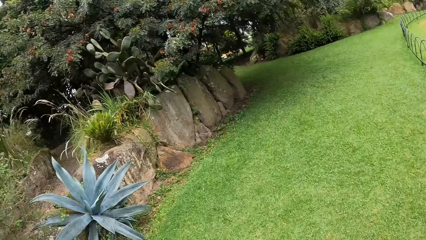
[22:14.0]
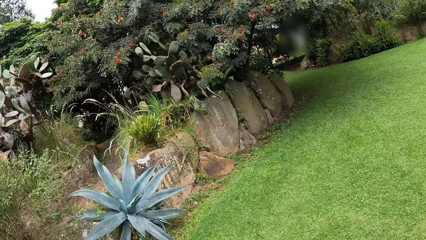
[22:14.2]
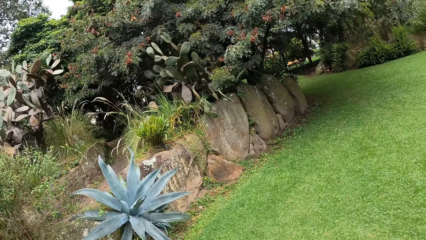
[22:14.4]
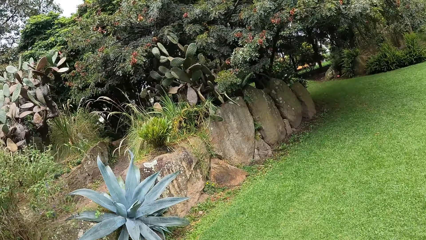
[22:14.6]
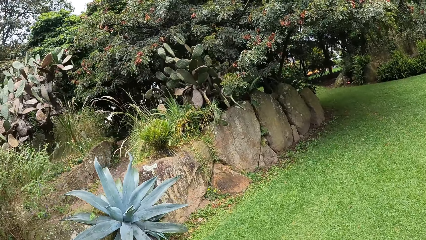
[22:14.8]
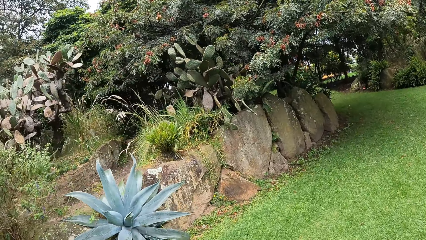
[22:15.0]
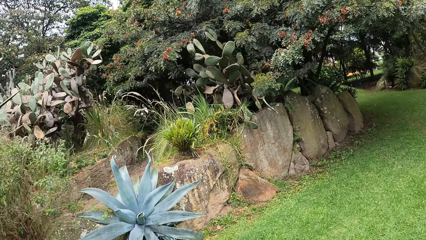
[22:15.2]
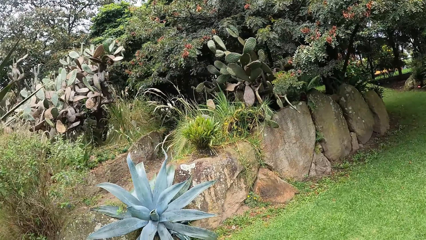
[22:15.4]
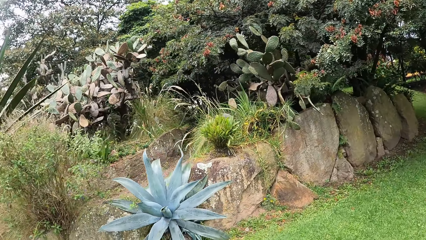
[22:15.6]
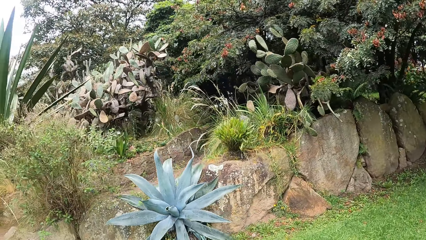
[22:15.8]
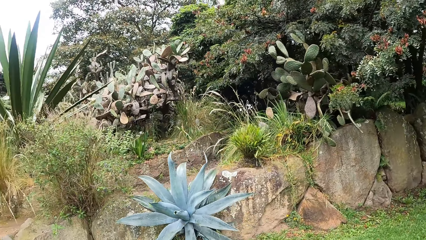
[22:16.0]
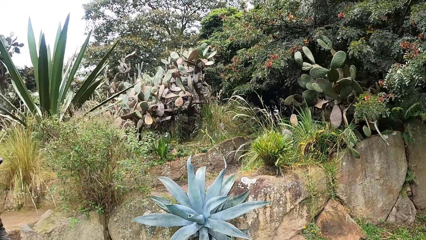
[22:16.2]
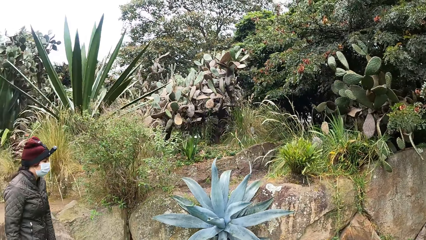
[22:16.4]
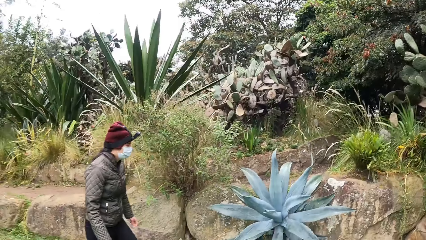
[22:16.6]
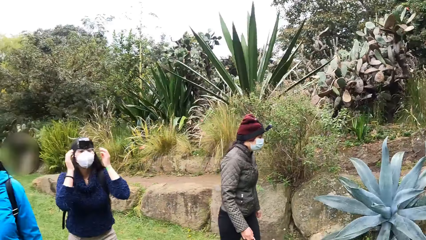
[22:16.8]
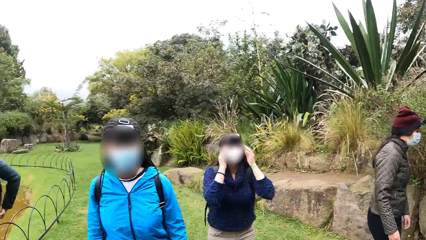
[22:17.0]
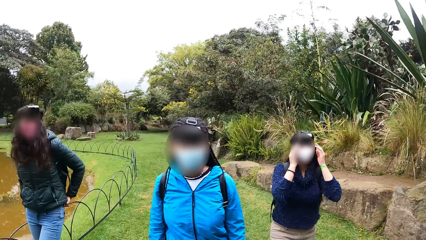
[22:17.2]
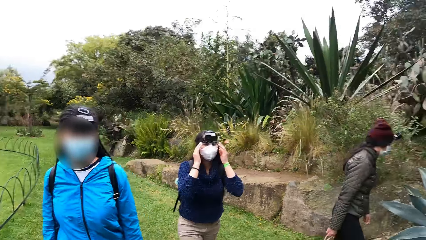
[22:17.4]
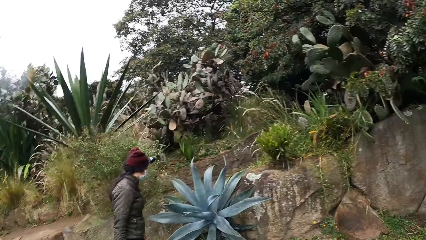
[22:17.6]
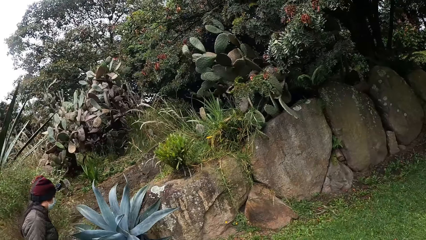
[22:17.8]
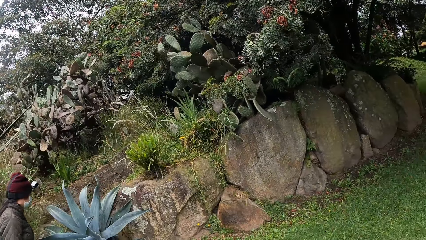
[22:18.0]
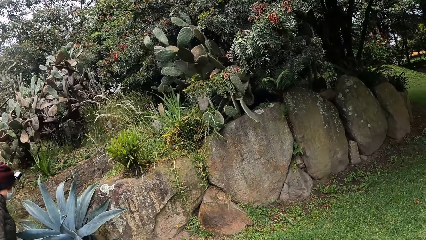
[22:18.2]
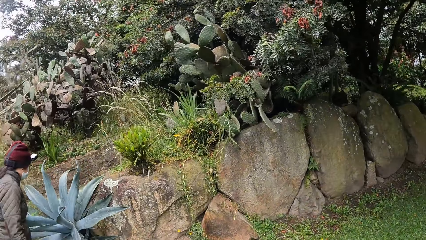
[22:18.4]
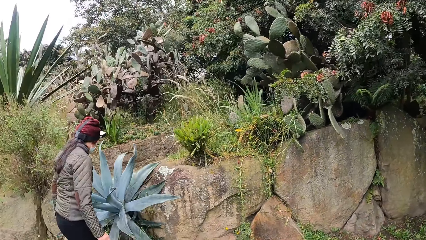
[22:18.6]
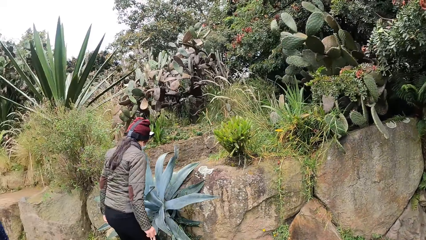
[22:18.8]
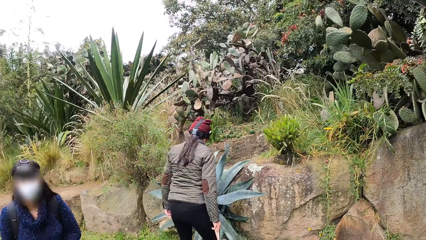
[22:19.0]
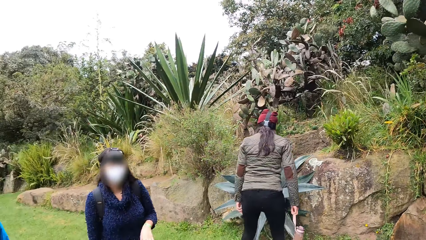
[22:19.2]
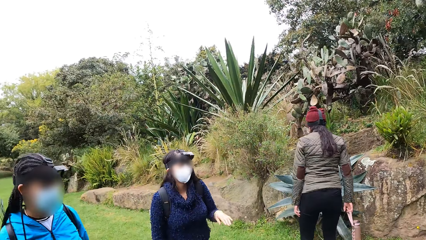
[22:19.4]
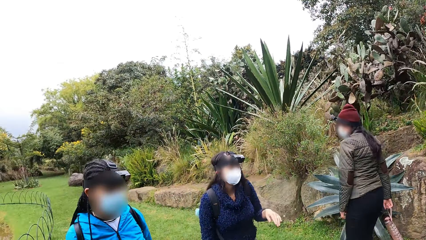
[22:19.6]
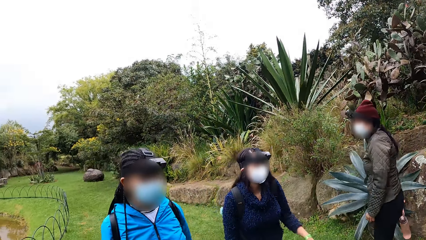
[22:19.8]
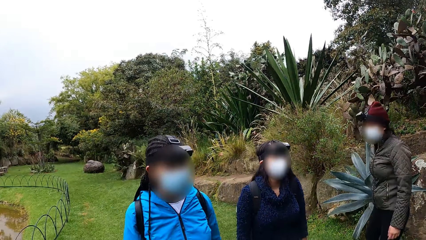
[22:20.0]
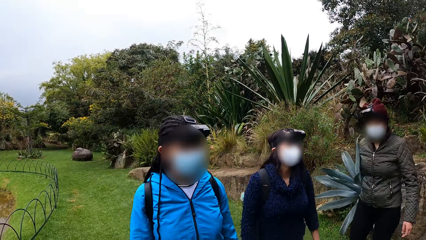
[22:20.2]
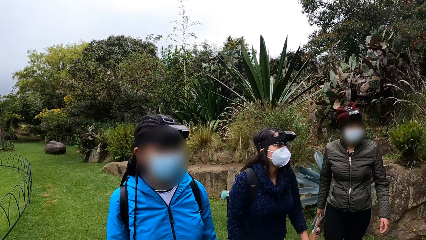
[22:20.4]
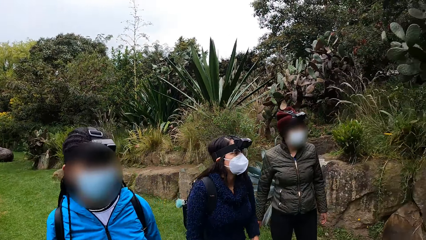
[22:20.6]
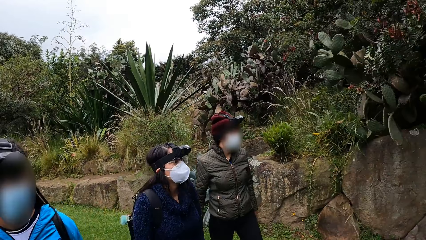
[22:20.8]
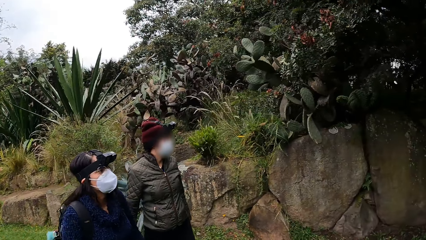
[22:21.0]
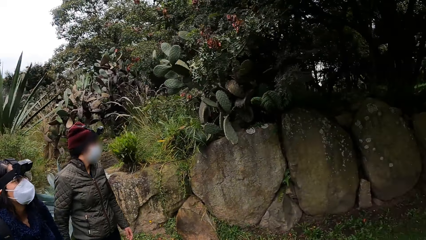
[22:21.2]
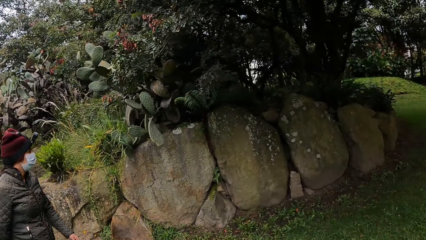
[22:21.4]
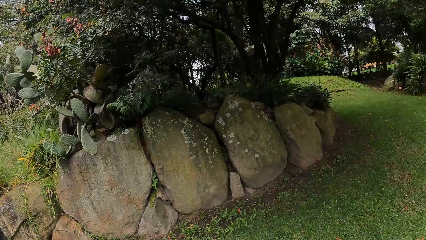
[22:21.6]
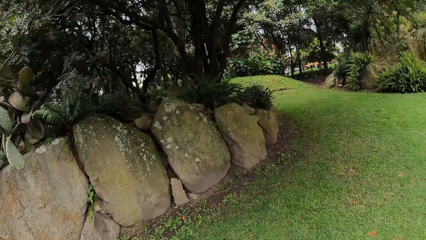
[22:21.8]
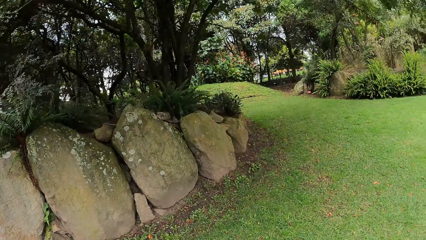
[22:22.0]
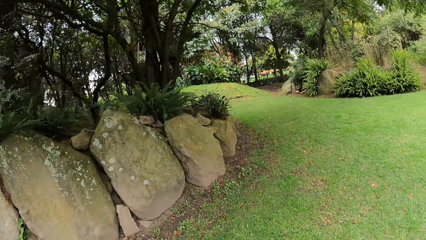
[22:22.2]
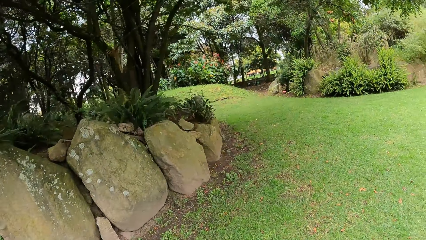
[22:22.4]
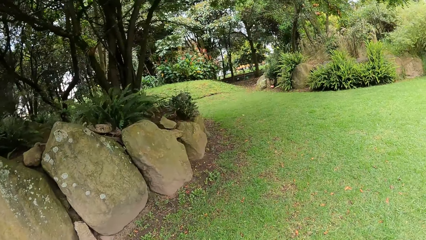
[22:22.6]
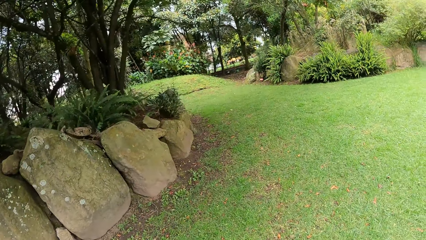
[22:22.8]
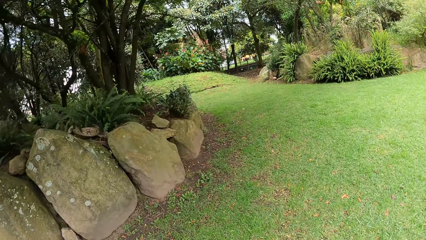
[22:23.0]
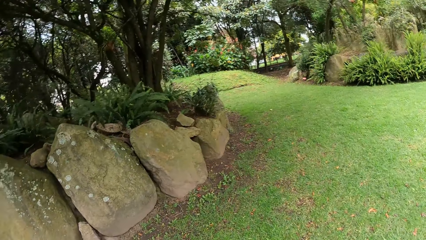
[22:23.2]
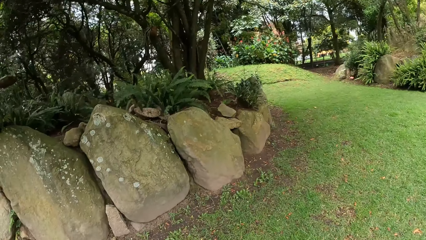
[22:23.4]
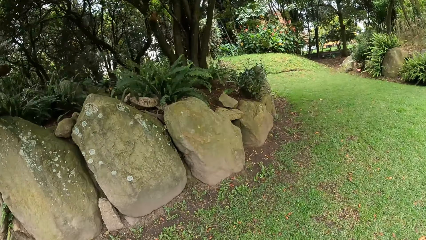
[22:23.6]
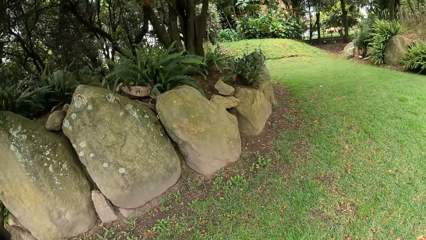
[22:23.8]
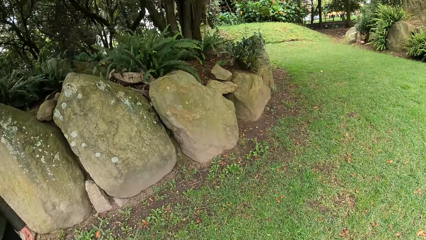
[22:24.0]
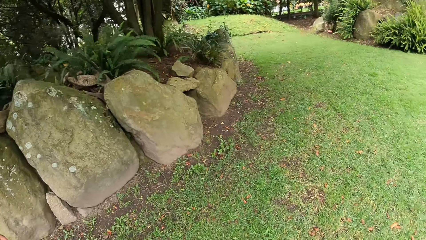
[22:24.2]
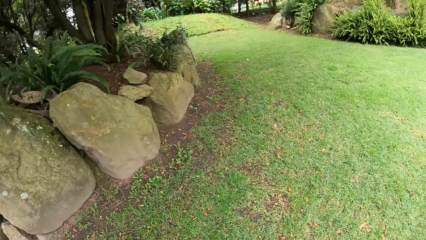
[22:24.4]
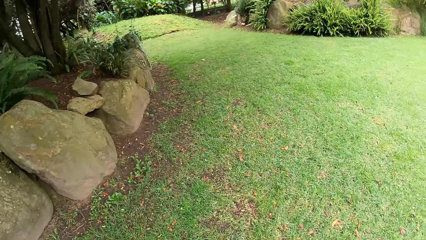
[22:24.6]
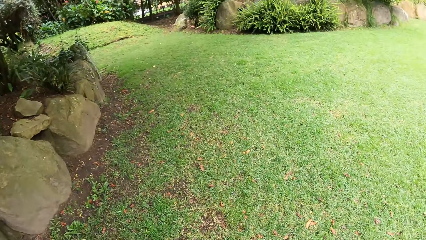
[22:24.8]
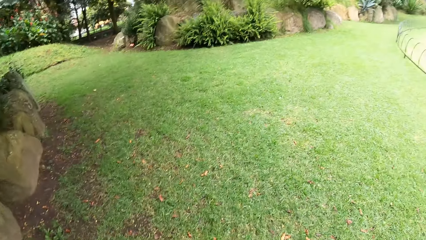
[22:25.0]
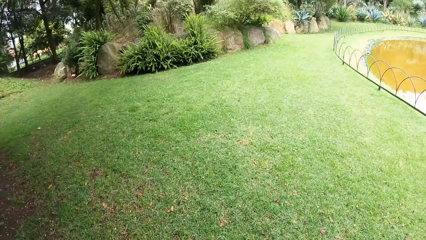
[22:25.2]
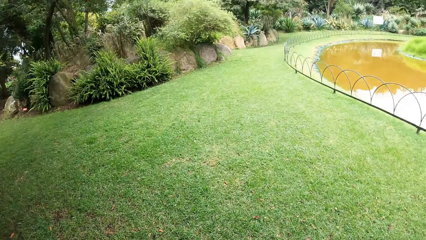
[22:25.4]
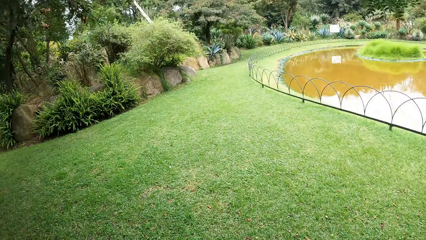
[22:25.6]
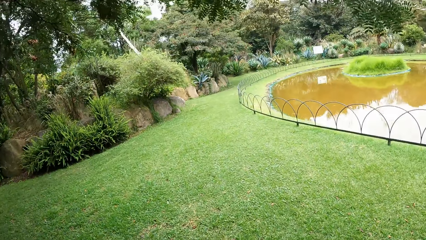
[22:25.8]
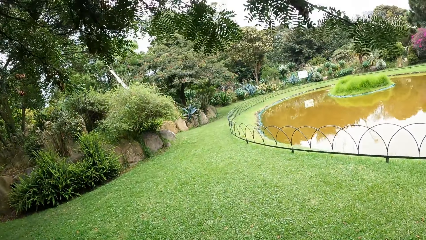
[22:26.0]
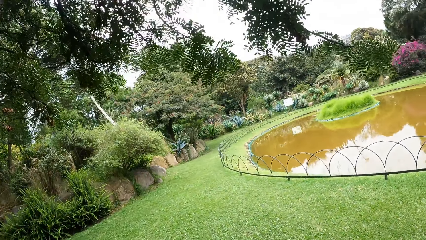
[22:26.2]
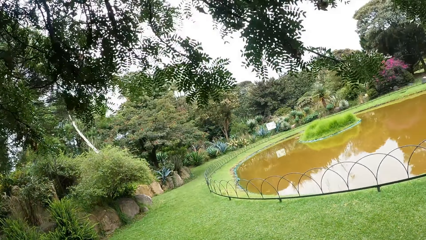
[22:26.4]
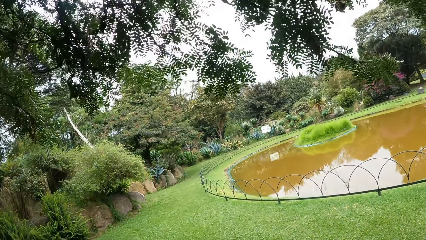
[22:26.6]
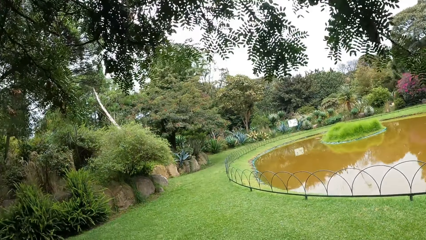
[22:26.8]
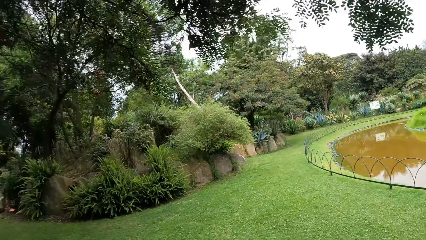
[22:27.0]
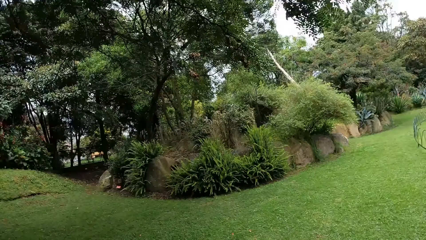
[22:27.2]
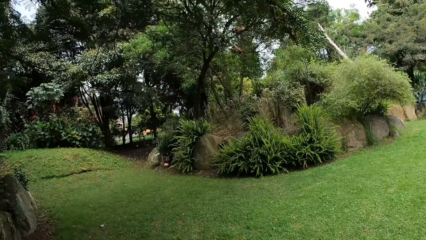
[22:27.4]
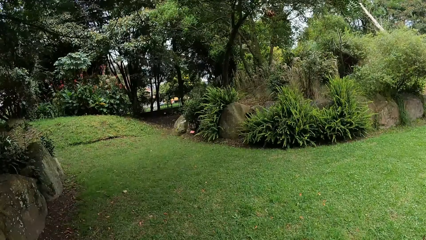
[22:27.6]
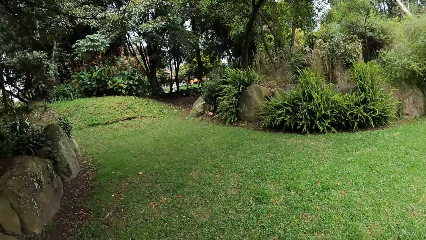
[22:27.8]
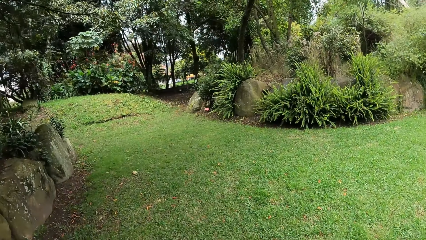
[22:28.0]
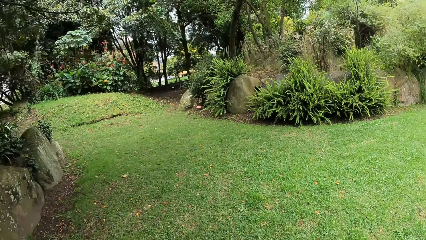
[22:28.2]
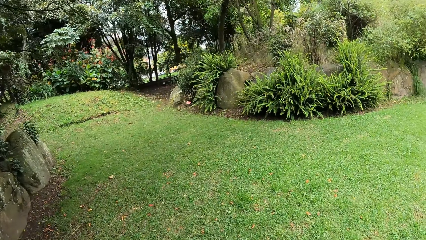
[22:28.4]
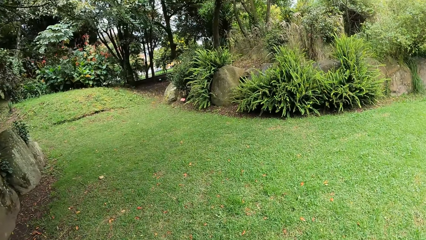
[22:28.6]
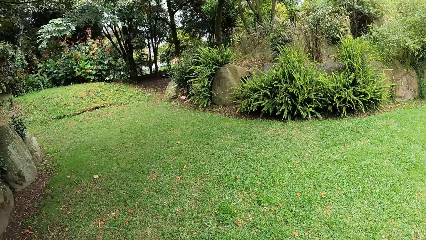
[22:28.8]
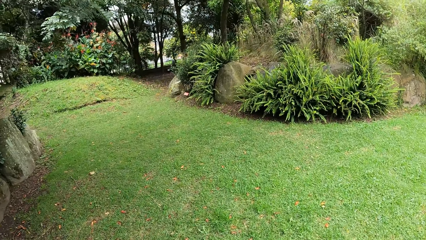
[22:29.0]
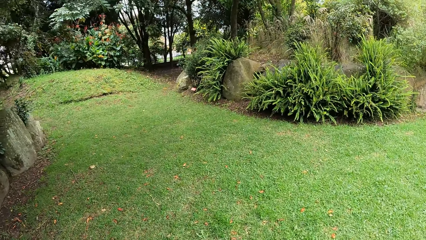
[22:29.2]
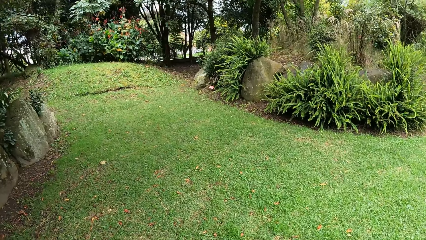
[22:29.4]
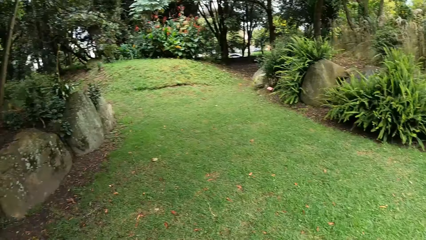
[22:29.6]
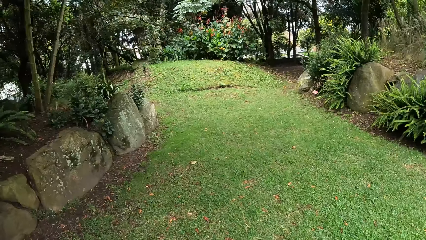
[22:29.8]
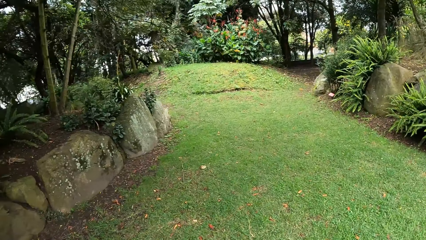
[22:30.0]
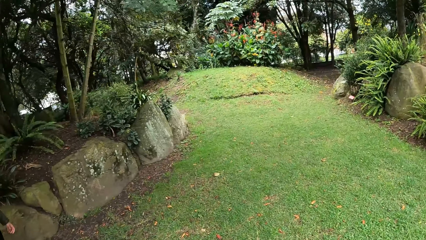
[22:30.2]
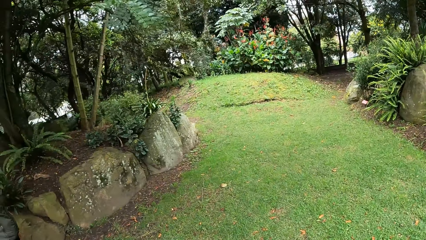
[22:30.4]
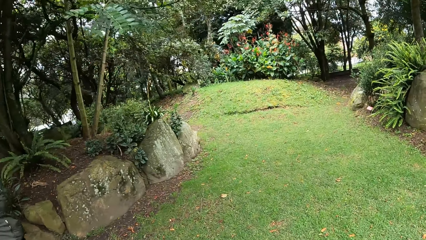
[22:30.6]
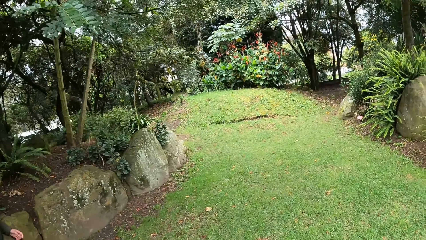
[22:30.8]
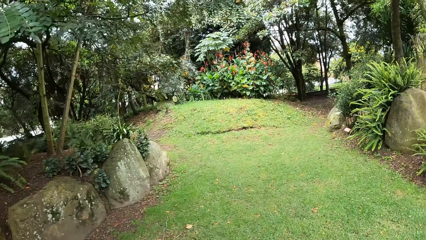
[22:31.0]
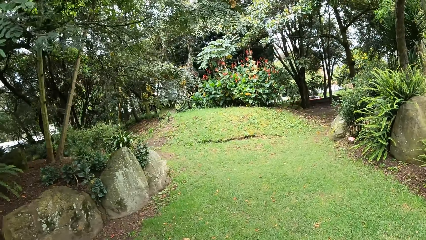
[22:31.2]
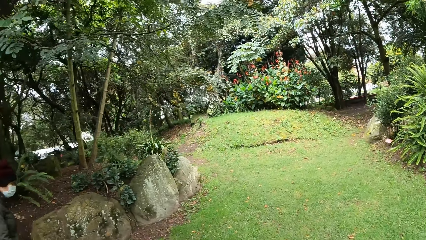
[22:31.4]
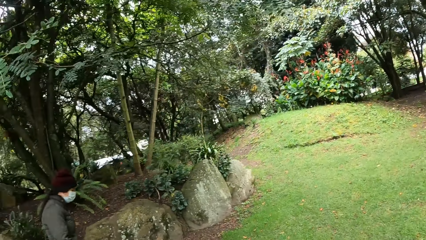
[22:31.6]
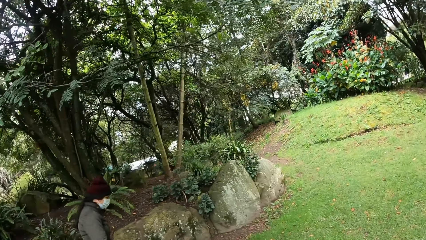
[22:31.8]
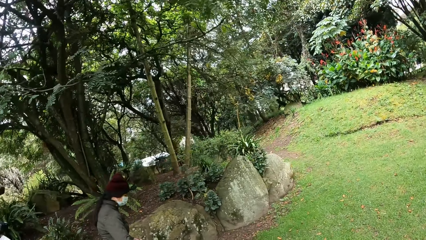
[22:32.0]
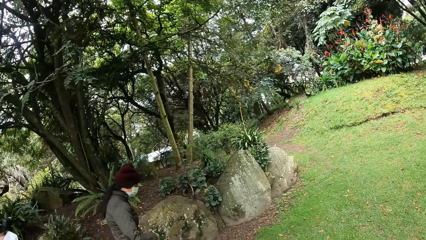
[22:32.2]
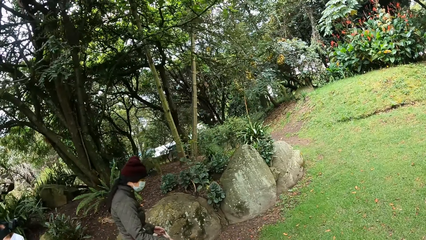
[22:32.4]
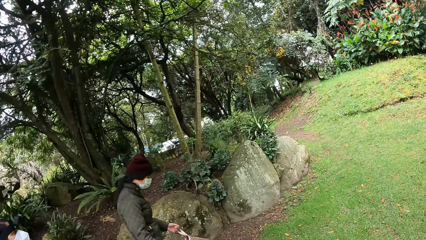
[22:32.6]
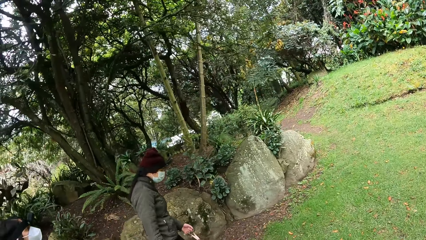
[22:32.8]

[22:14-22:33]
A woman touches her face with her hands. The camera wearer walks around the compound.
